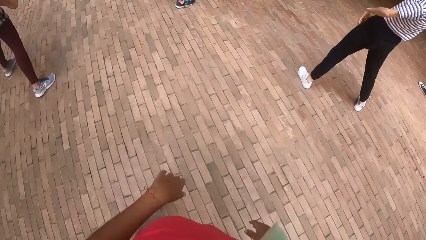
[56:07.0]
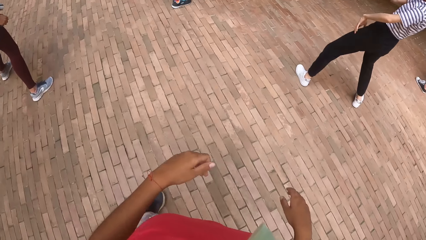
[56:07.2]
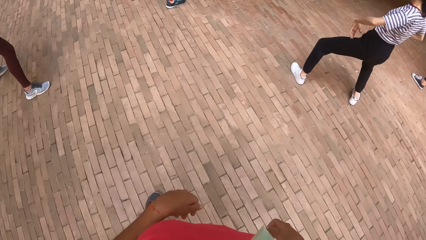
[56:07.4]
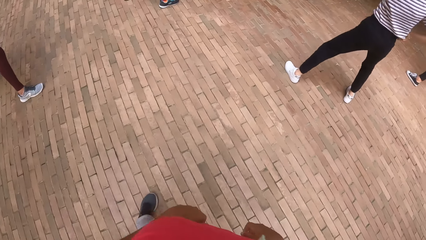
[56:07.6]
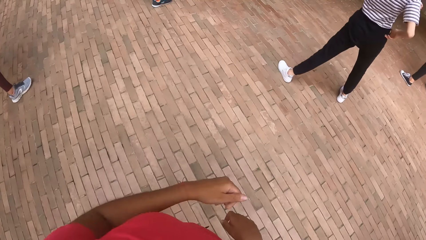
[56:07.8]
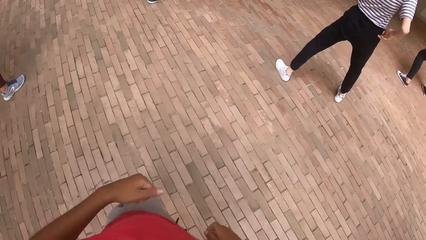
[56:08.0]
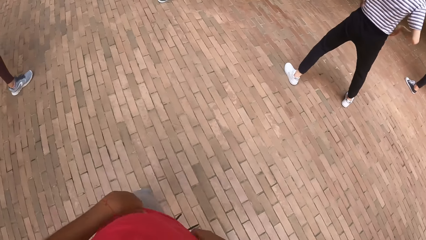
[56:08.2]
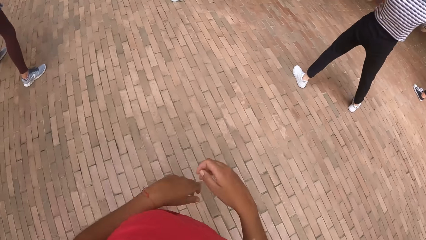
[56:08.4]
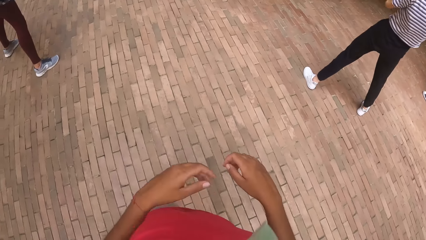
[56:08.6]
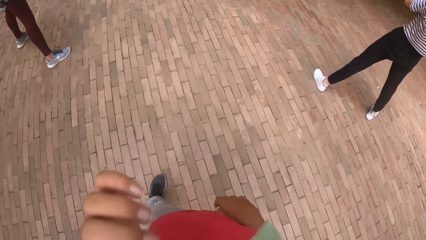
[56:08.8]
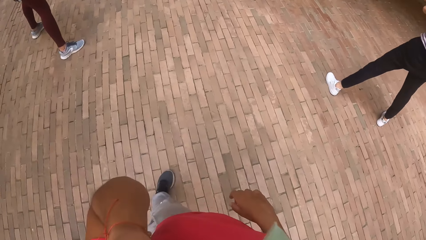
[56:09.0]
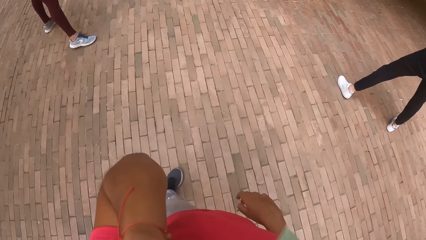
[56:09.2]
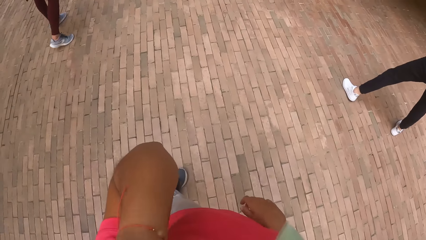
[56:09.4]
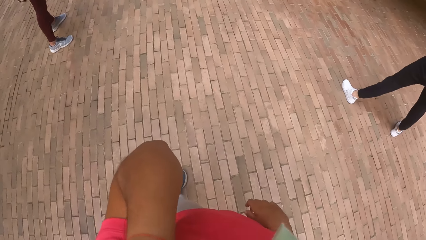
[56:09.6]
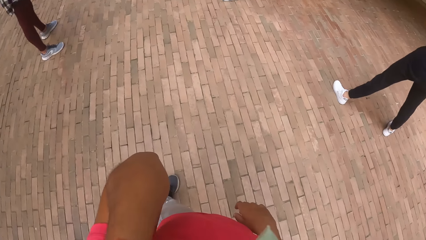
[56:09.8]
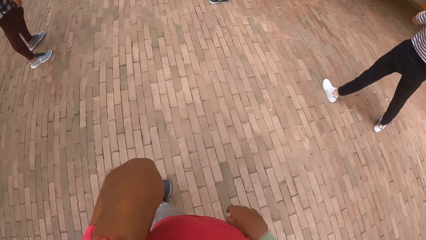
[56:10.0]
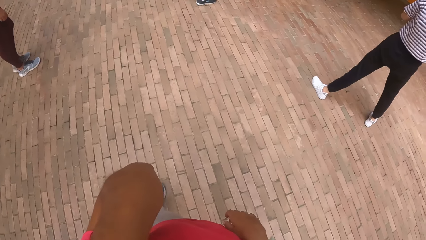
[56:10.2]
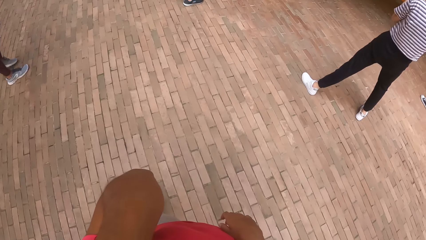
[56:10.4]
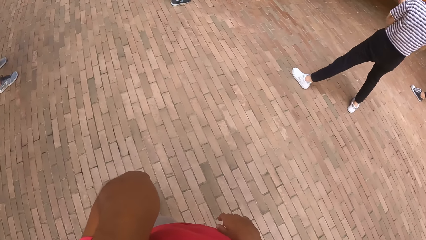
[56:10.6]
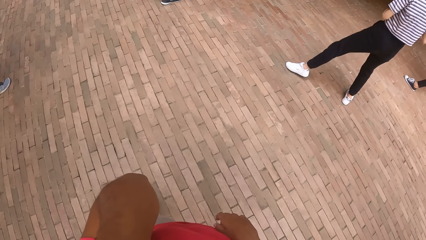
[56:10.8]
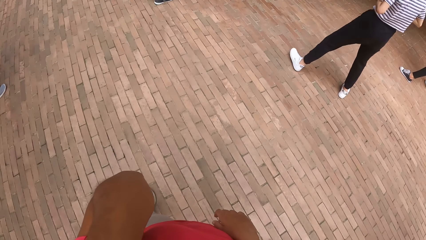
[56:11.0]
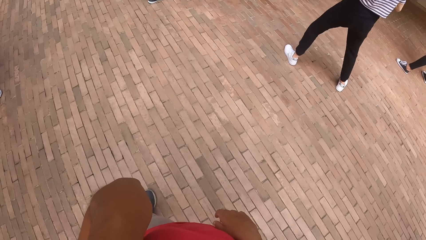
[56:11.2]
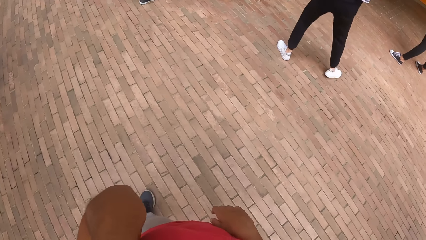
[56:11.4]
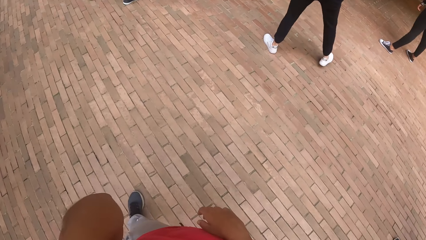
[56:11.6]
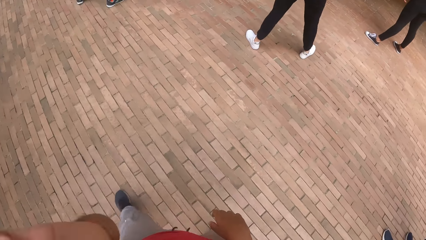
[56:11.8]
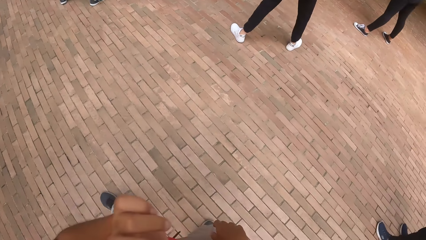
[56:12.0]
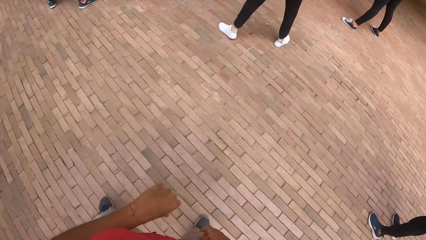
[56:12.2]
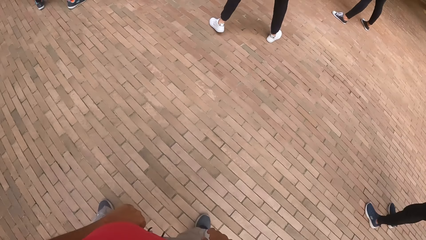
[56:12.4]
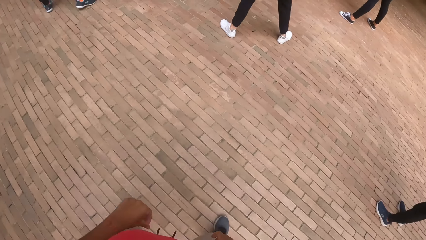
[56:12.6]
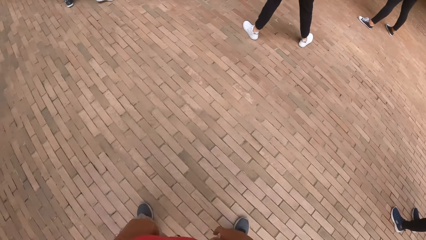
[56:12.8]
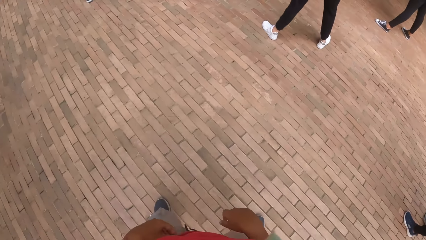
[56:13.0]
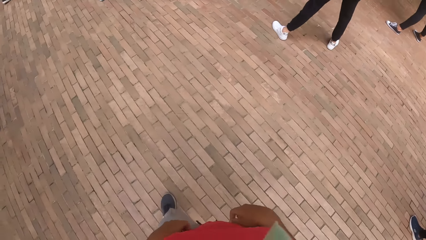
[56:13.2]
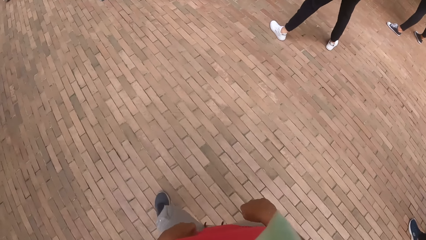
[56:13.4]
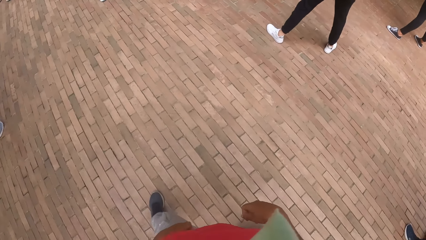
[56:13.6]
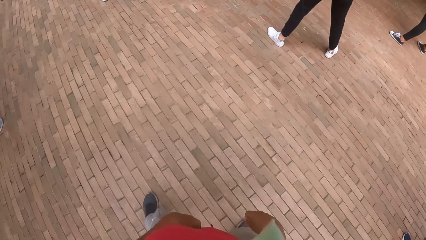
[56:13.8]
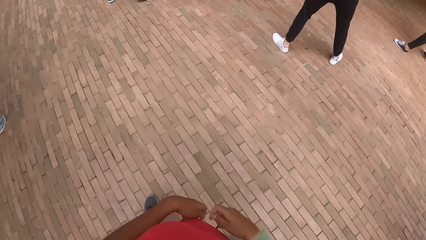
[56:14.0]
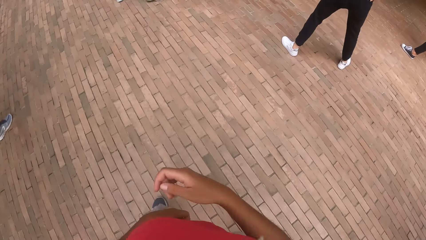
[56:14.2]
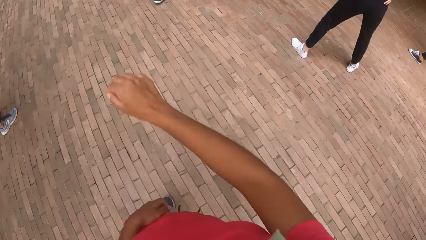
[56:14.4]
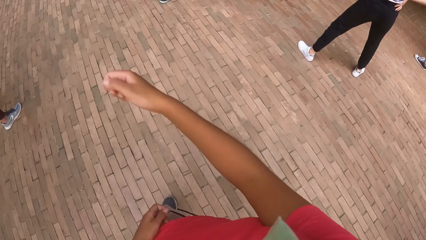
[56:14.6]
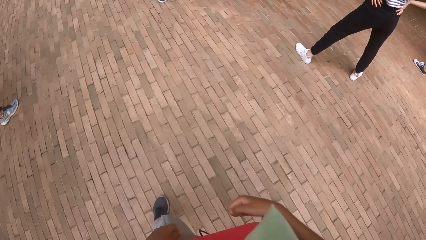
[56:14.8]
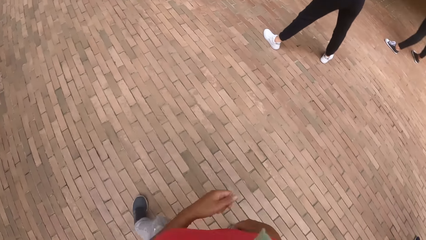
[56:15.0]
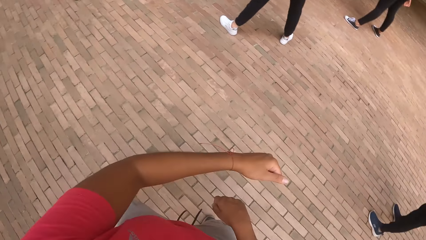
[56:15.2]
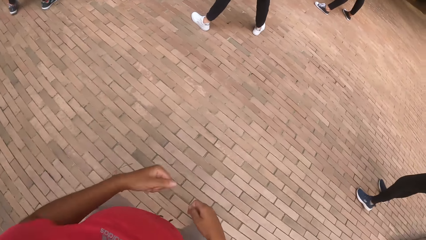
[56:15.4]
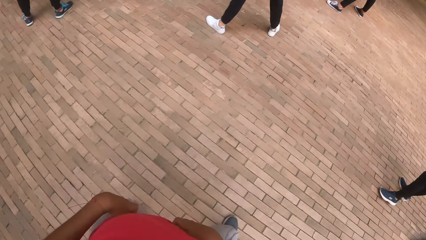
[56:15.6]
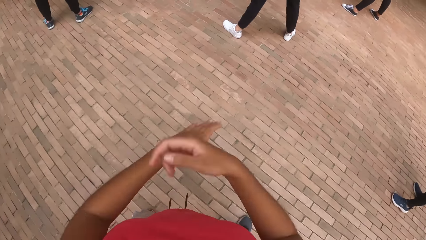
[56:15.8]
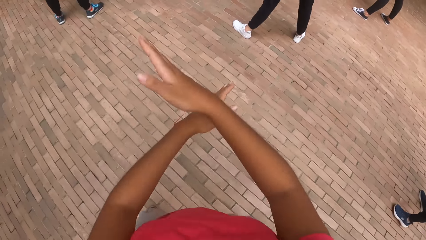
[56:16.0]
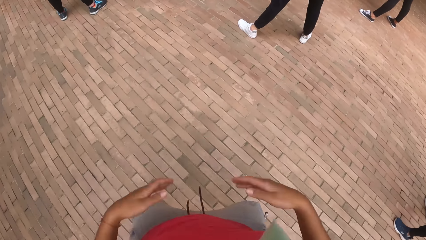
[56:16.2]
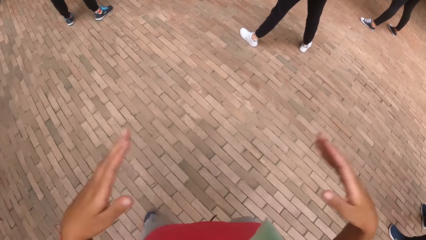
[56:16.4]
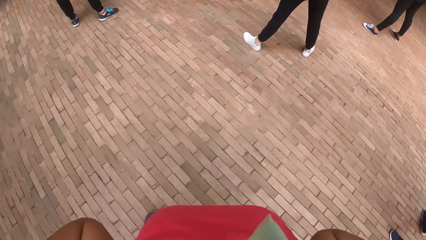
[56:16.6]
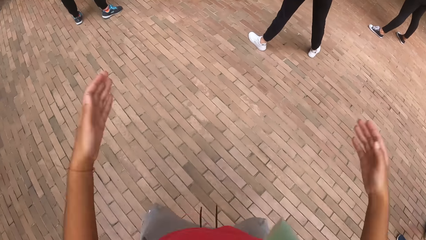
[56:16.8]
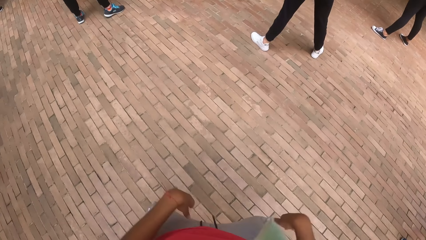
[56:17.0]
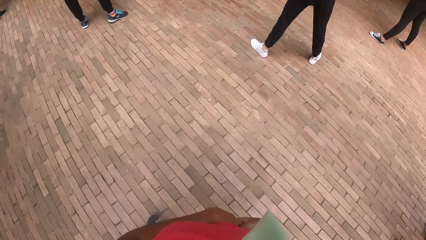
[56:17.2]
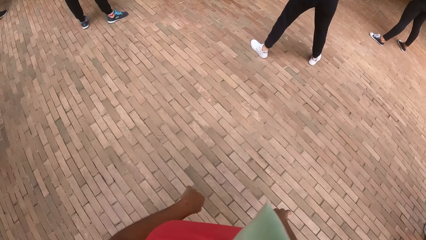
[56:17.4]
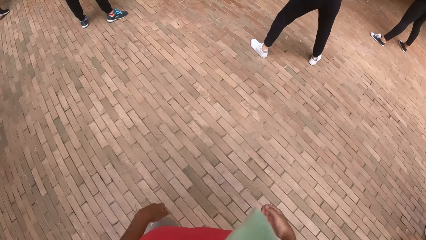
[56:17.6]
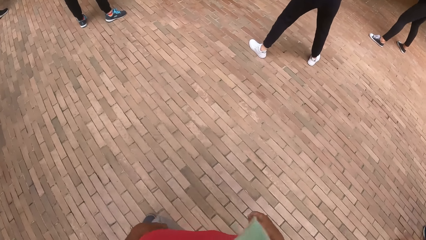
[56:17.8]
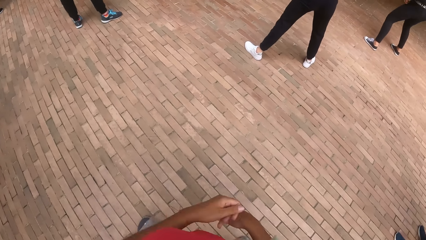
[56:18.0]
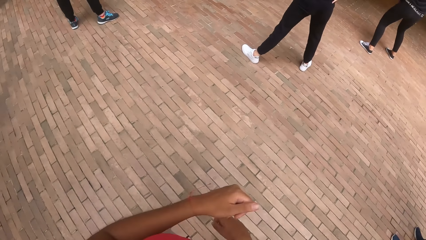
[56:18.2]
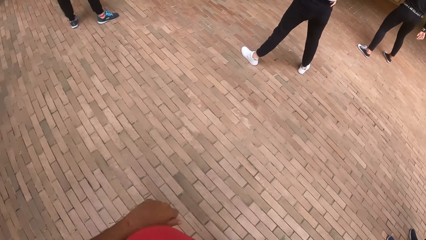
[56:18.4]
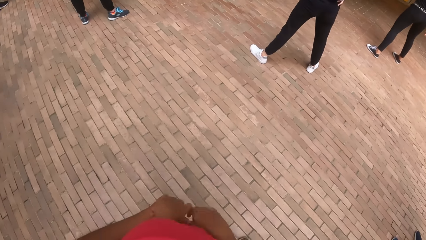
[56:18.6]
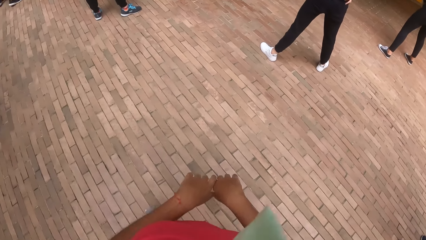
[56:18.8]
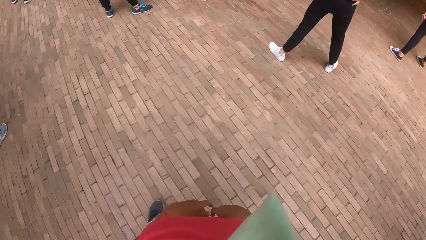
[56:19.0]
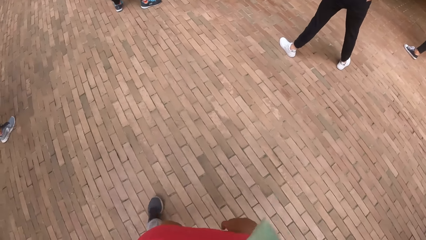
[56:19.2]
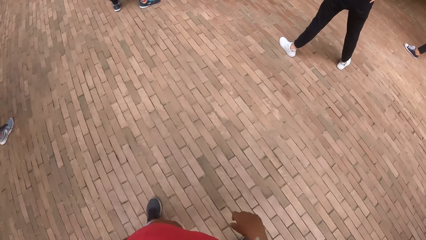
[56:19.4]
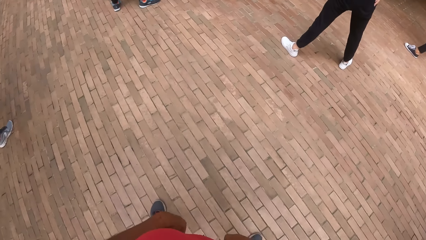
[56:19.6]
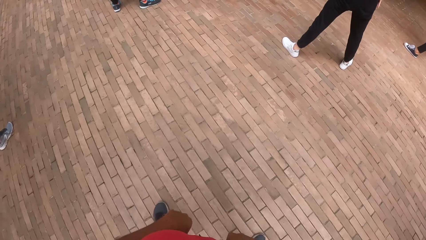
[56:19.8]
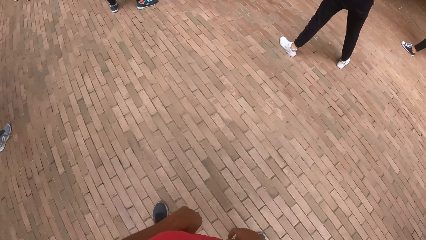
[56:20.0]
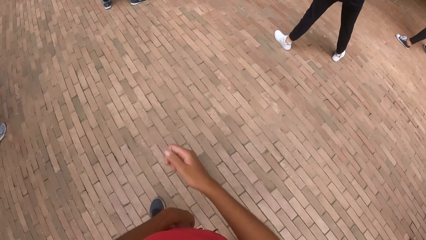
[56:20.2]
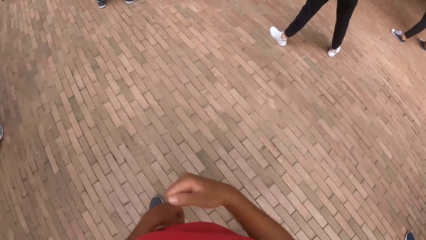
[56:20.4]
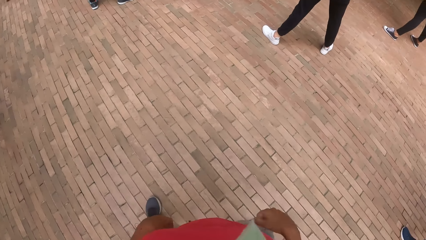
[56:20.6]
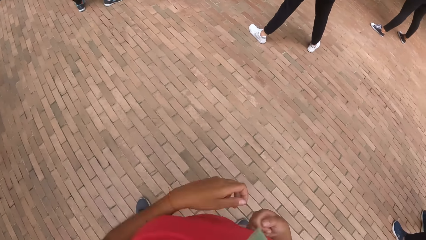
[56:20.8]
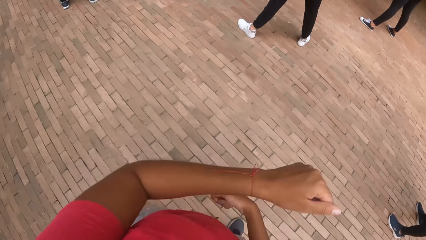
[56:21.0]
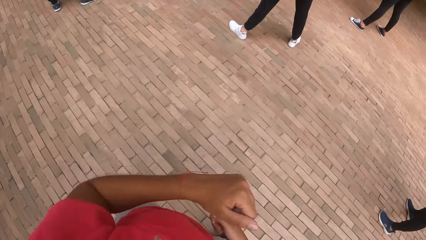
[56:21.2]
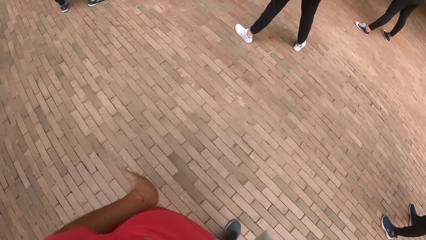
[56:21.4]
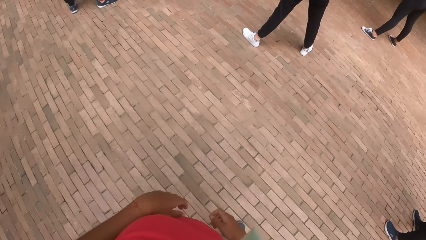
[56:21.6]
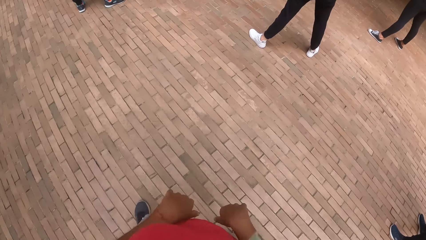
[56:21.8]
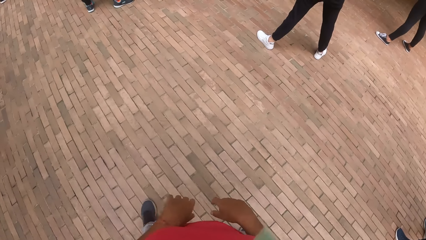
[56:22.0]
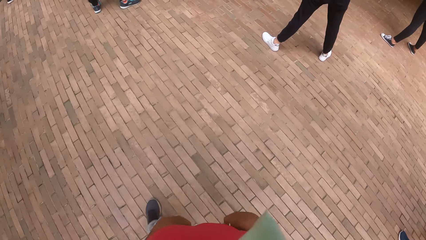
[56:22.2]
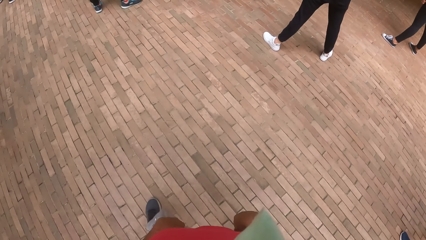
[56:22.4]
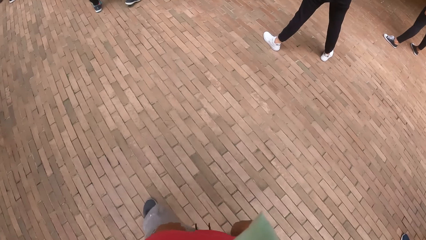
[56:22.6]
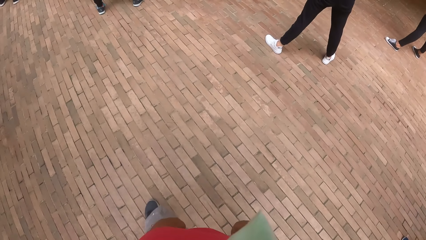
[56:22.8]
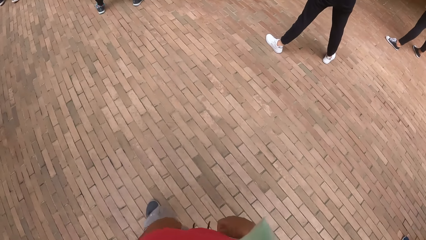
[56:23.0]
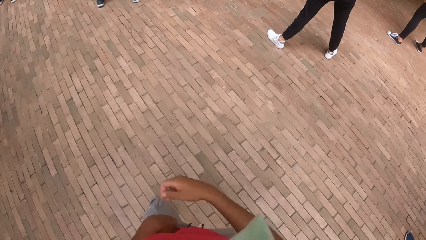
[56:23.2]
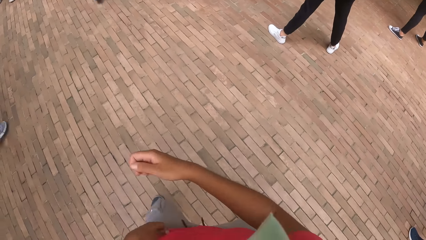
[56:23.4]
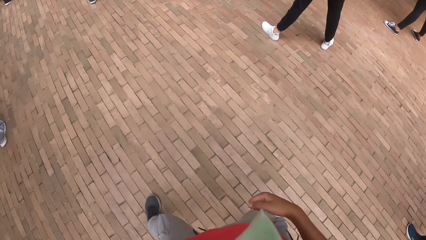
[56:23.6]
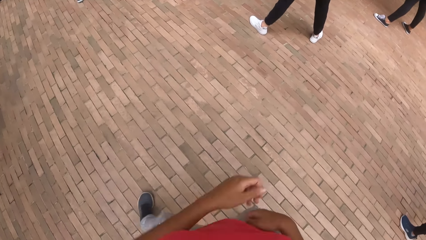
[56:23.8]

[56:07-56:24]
The camera wearer dances. She touches her head with her left hand. She raises her hand up. She dances.
